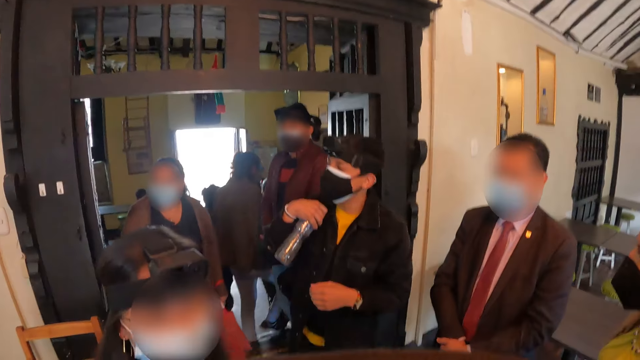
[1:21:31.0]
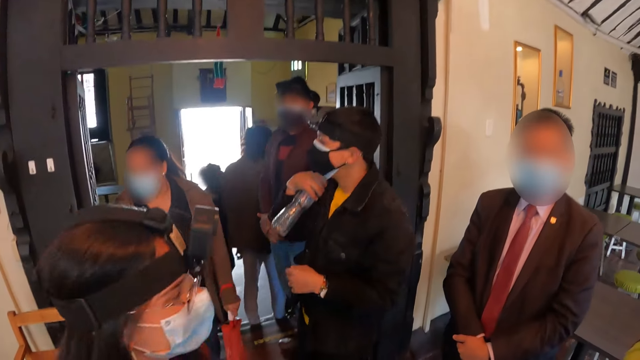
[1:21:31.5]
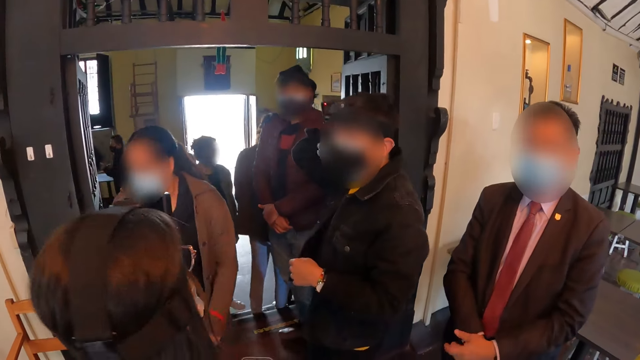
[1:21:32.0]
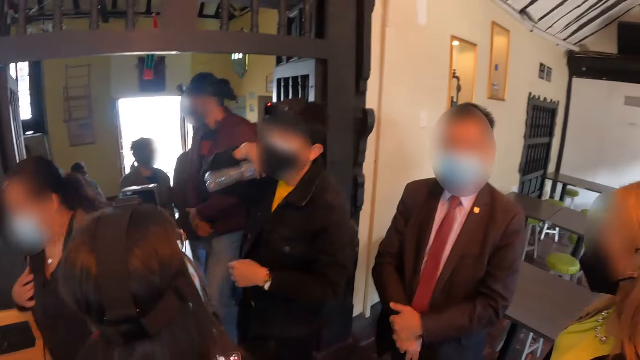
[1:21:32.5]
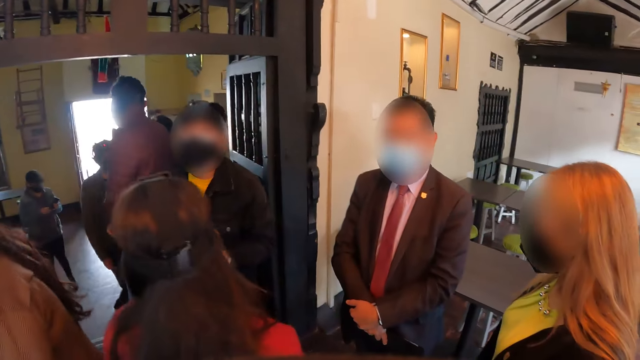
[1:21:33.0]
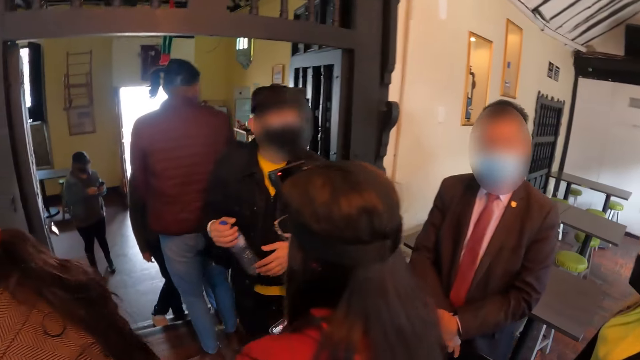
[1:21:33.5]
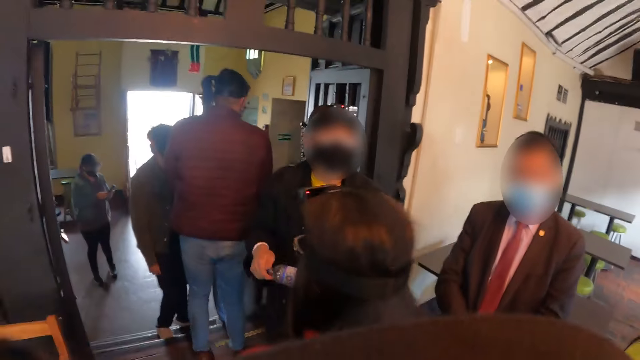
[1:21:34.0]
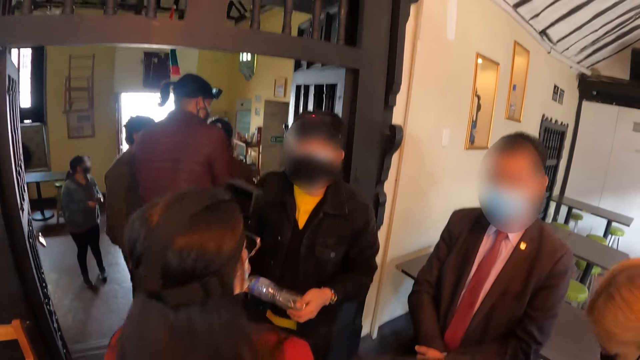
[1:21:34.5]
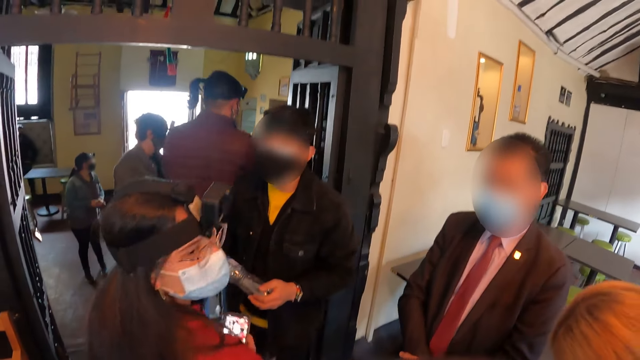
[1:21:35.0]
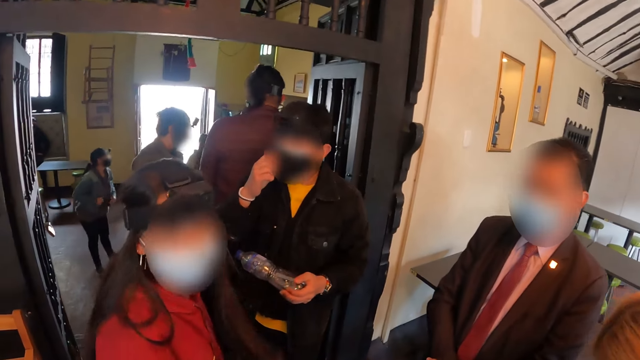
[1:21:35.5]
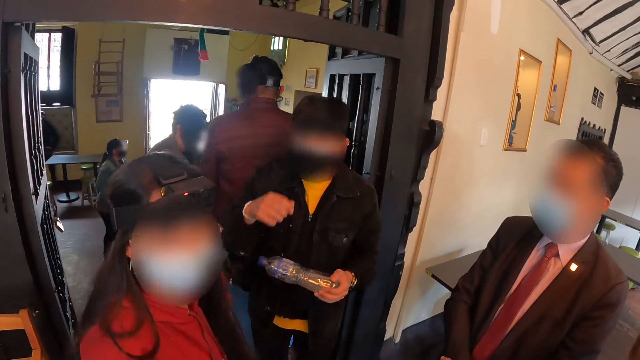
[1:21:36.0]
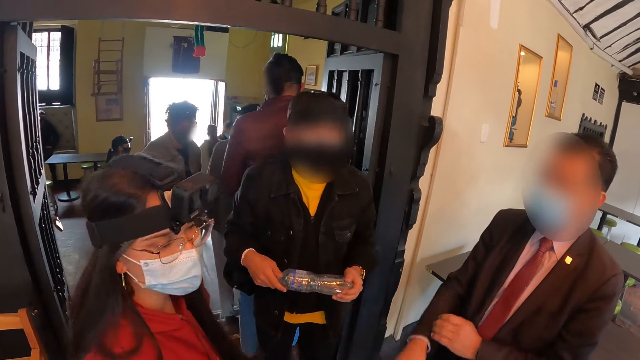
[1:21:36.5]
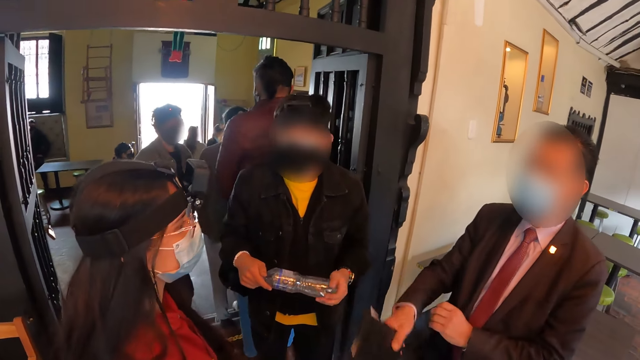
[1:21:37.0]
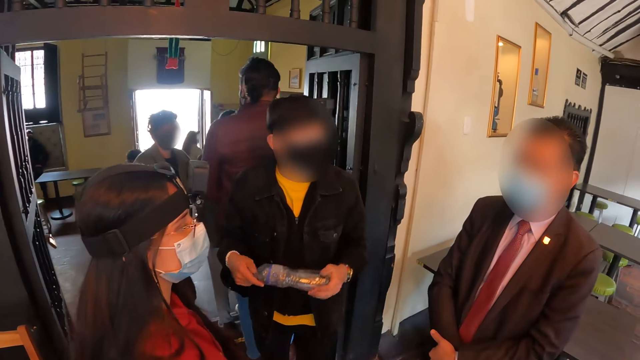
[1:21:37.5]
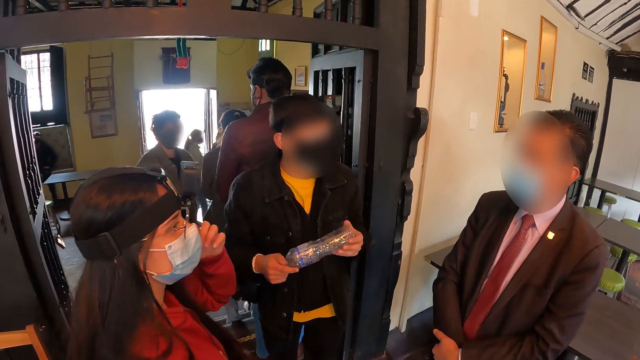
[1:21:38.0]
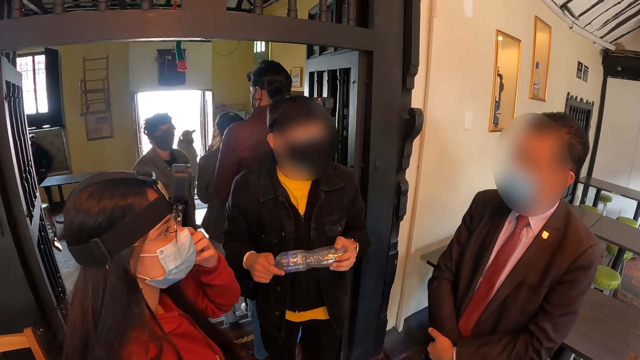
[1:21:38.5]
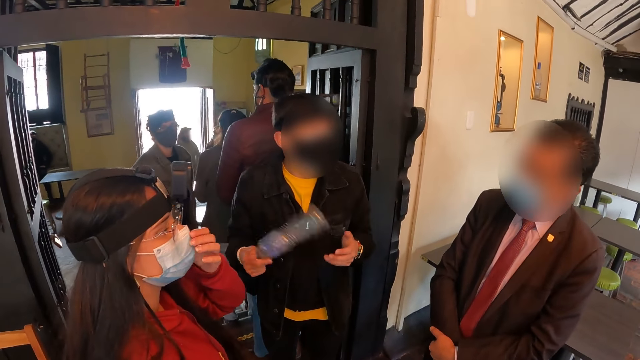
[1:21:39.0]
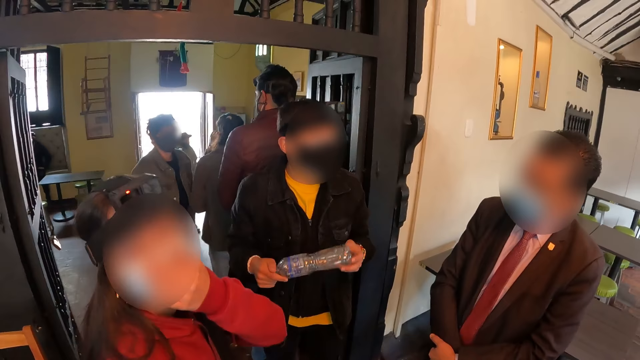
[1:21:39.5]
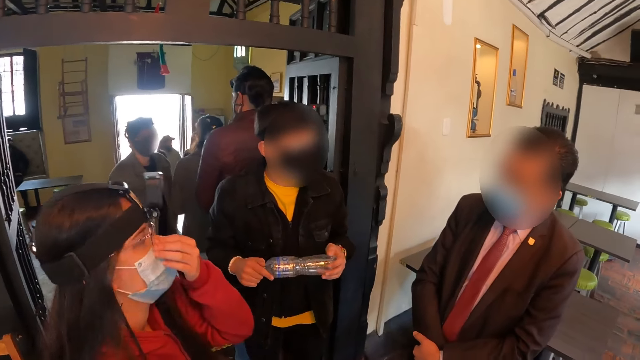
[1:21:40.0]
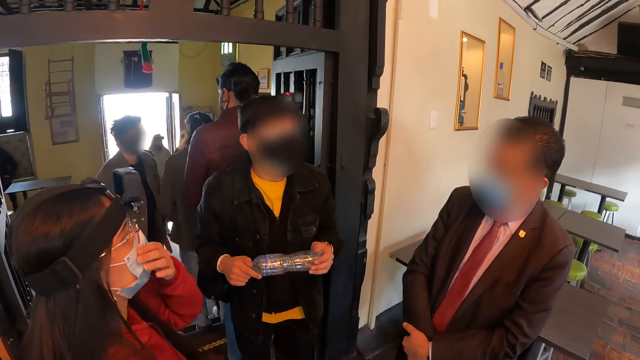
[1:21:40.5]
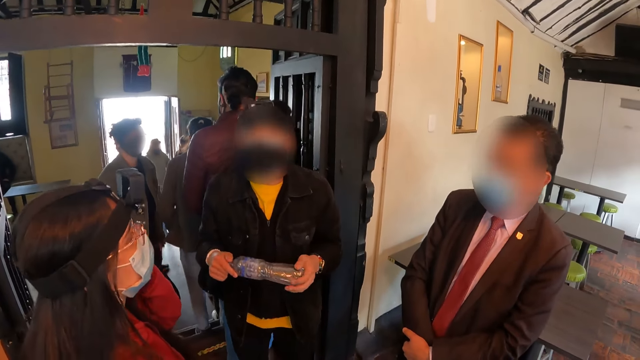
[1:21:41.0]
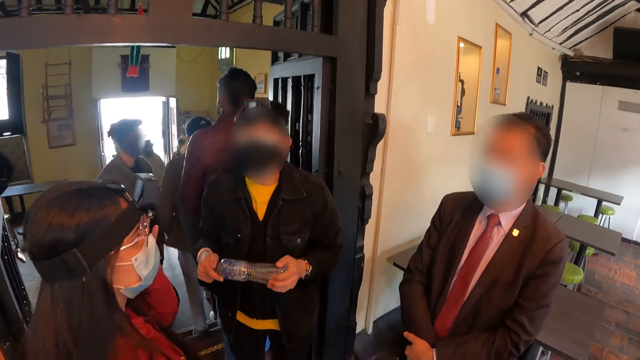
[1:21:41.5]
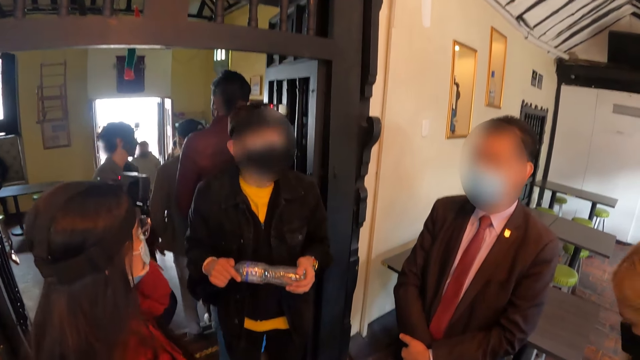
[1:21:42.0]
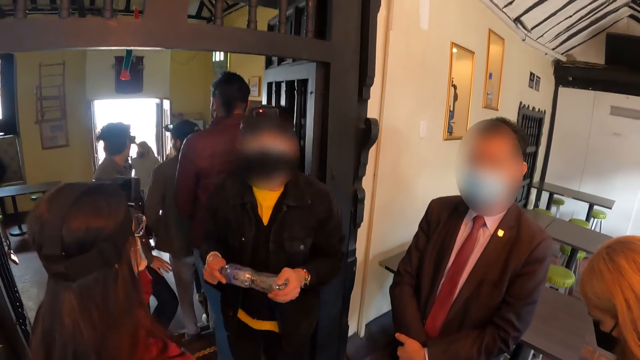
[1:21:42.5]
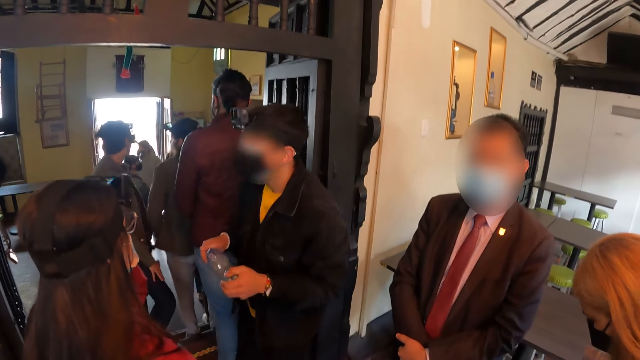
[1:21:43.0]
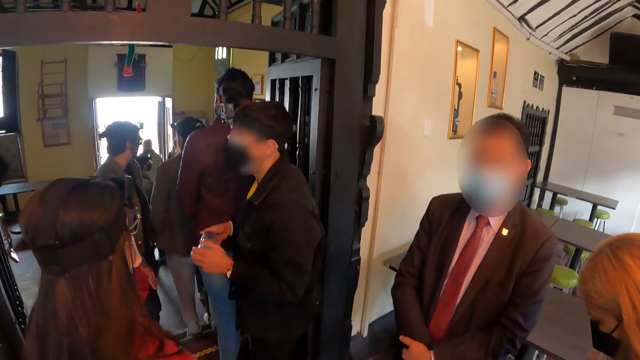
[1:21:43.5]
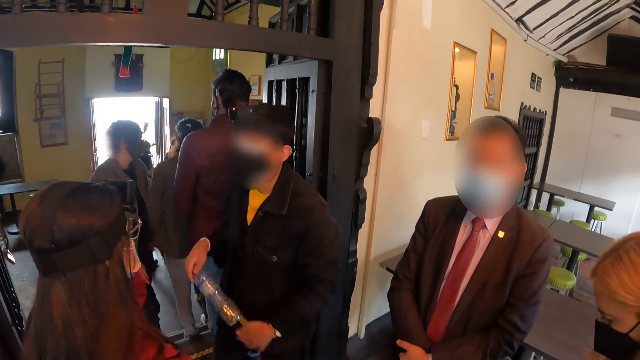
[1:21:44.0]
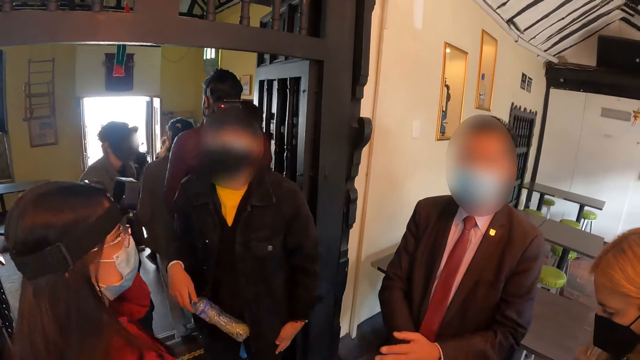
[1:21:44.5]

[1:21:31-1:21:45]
A man does a hand gesture. A woman adjusts herself. Another man adjusts the mask. The woman looks at the camera wearer. The other man adjusts his hand. The first man does a hand gesture. The other man does a hand gesture. The woman adjusts the mask. The woman looks at the camera wearer. The woman adjusts the mask.

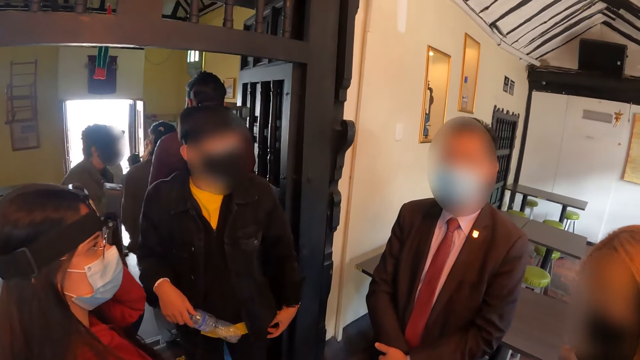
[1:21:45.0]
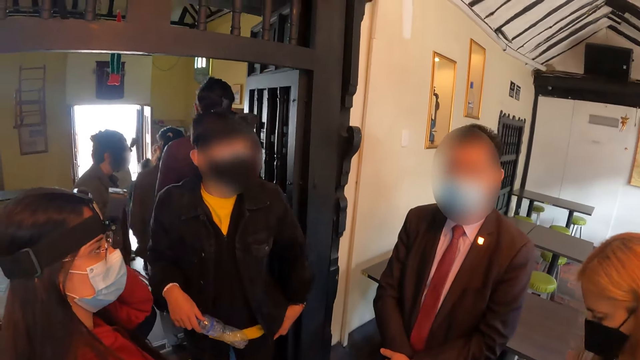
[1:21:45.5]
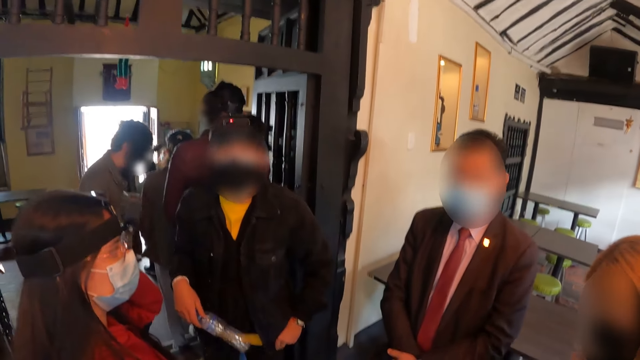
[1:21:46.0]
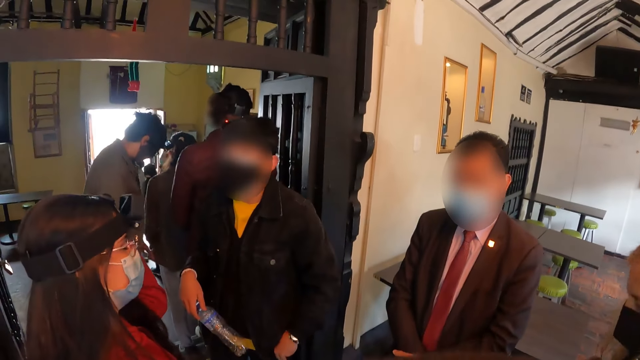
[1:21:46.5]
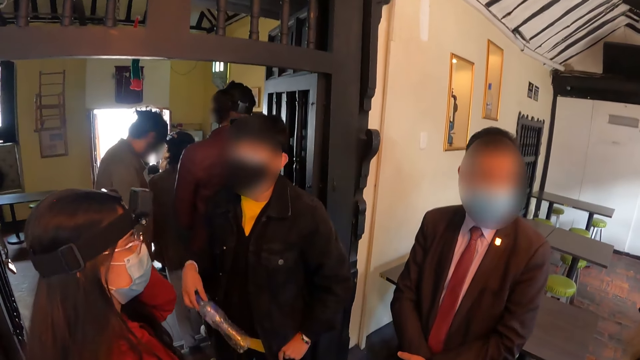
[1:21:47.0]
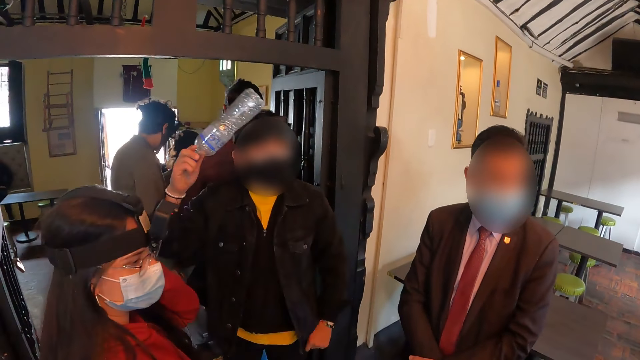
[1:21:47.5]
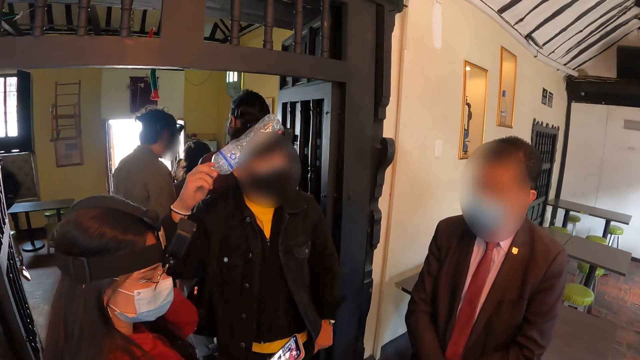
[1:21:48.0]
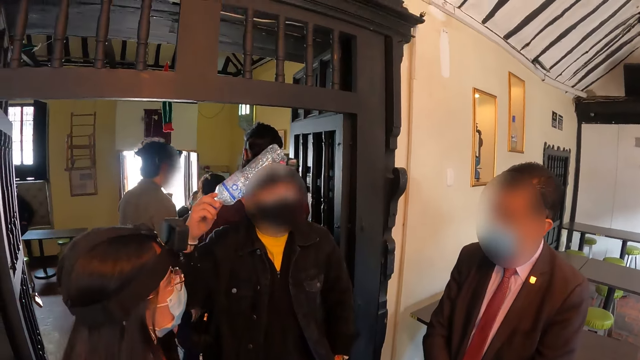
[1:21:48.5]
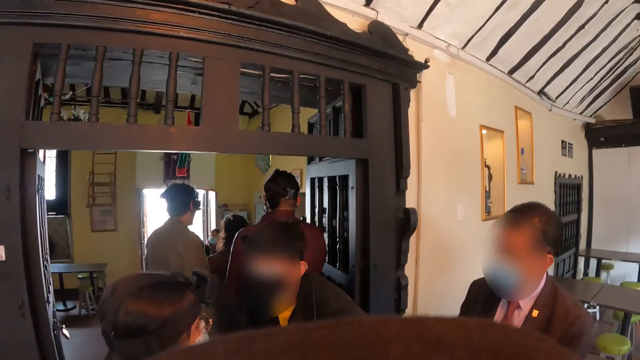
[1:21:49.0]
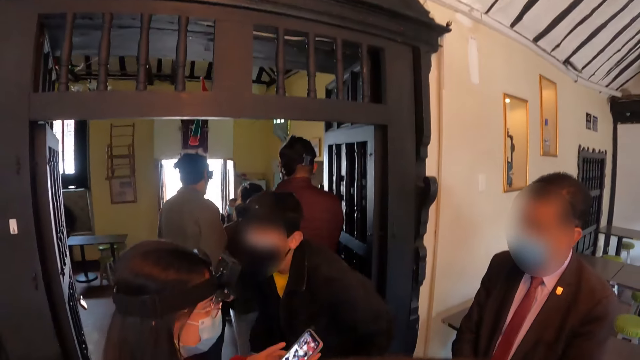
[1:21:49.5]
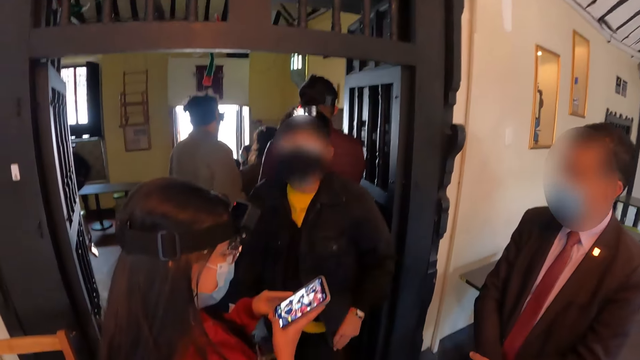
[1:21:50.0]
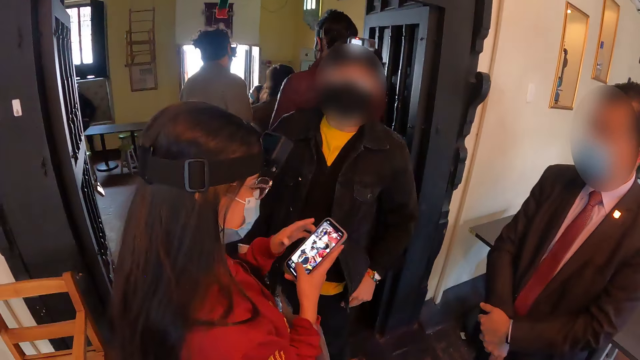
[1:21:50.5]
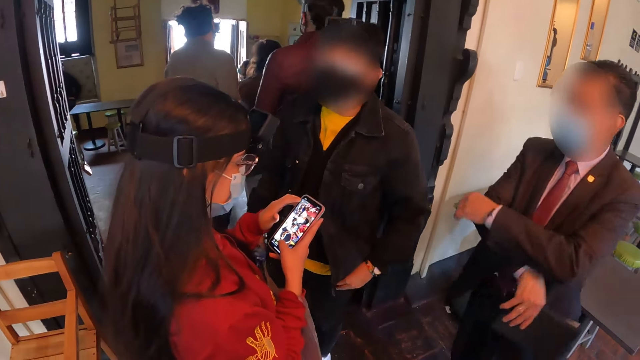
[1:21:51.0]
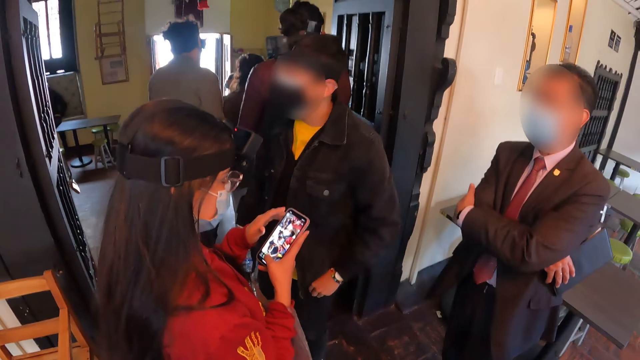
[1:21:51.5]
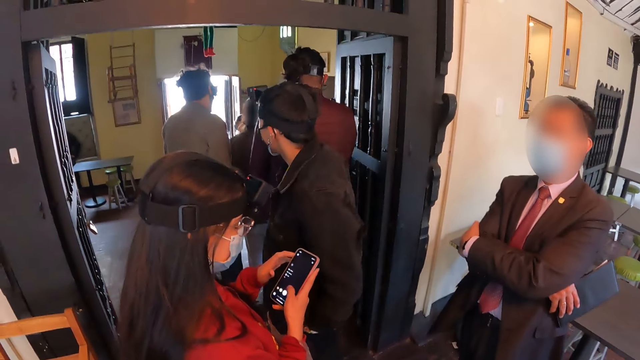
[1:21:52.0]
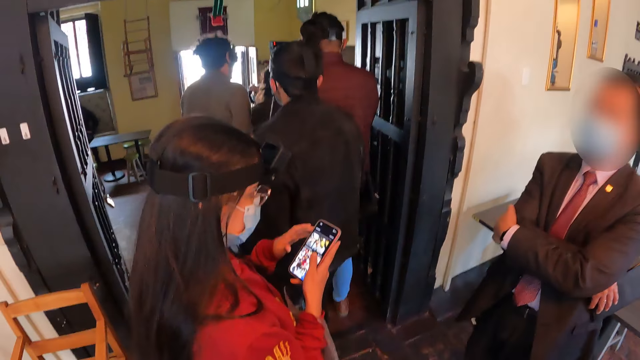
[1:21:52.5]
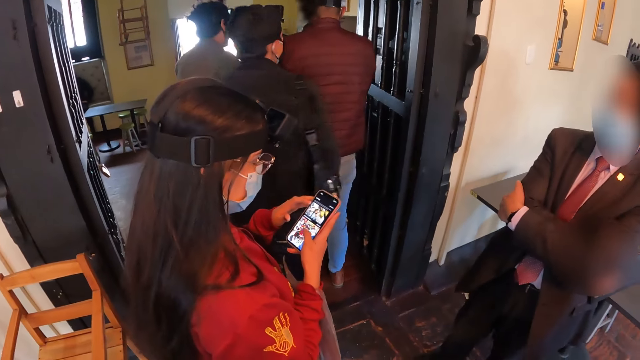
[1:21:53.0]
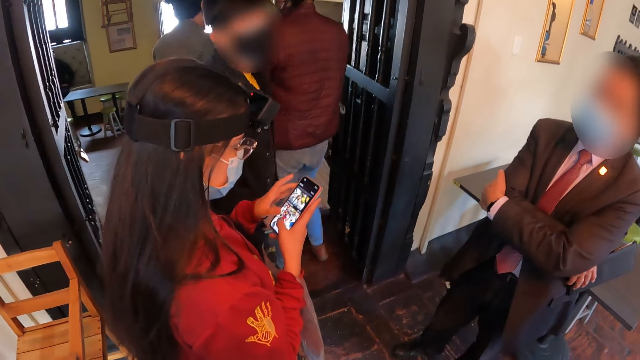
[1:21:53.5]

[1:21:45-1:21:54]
The camera wearer lifts the right hand. A man does a hand gesture. A woman looks at her phone. A person converses with the camera wearer. Another man folds his hands. The woman operates her phone. The first man adjusts himself.
